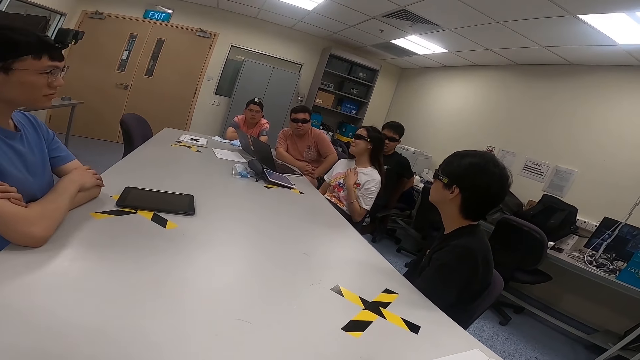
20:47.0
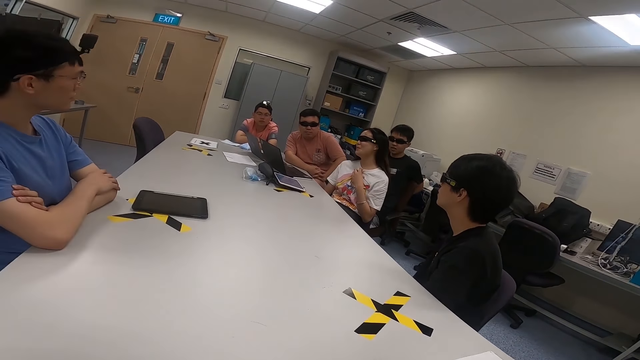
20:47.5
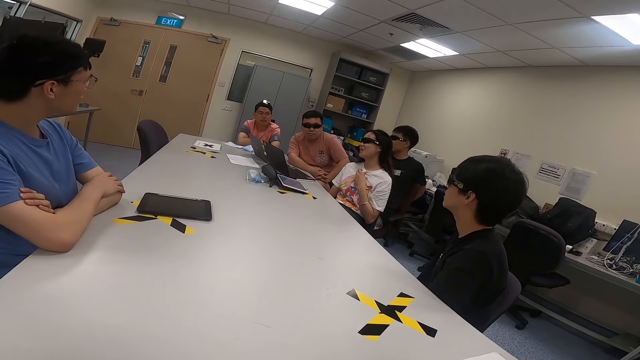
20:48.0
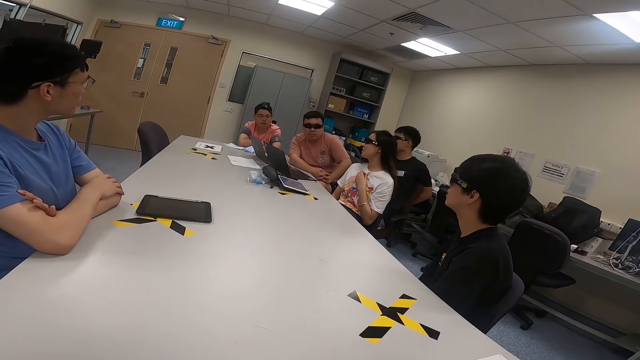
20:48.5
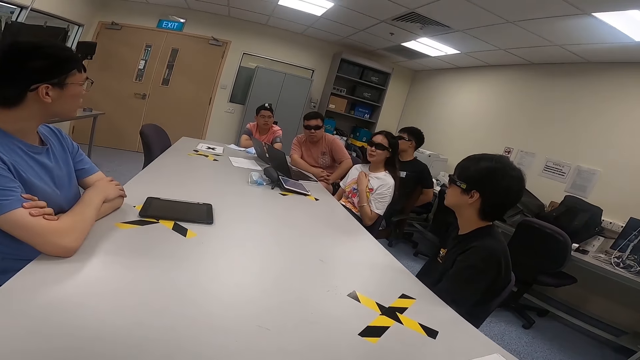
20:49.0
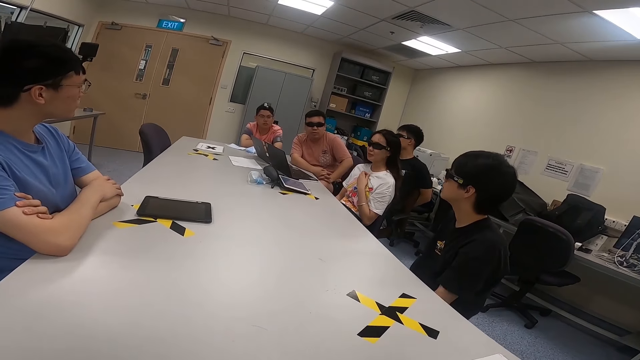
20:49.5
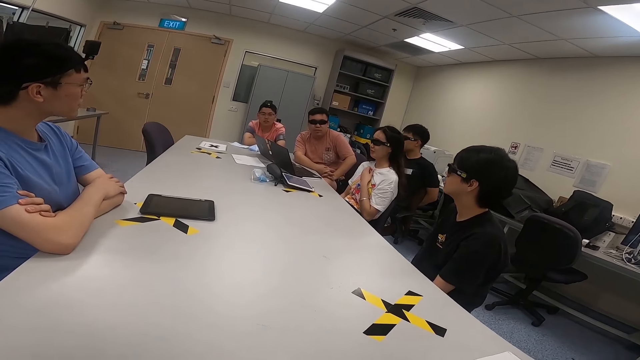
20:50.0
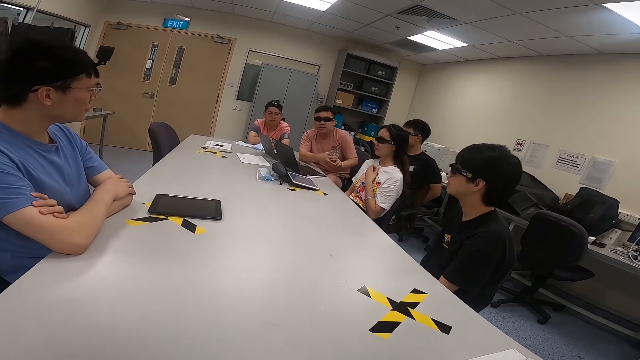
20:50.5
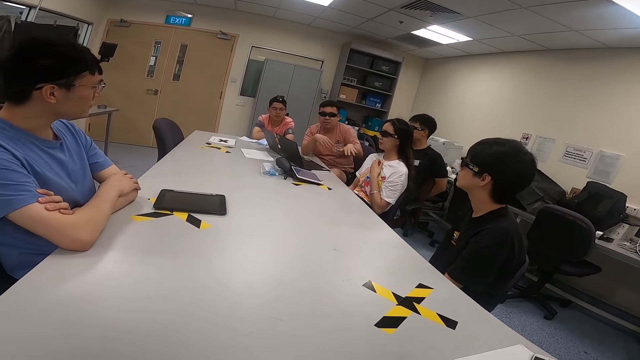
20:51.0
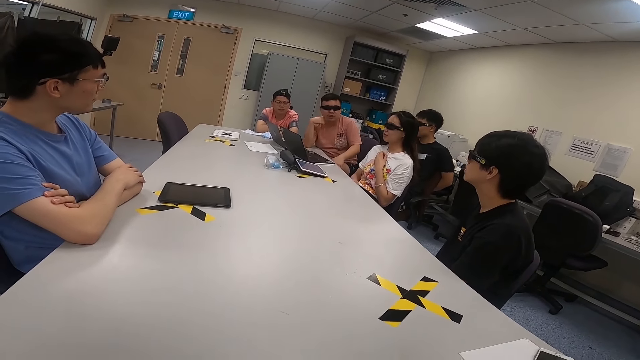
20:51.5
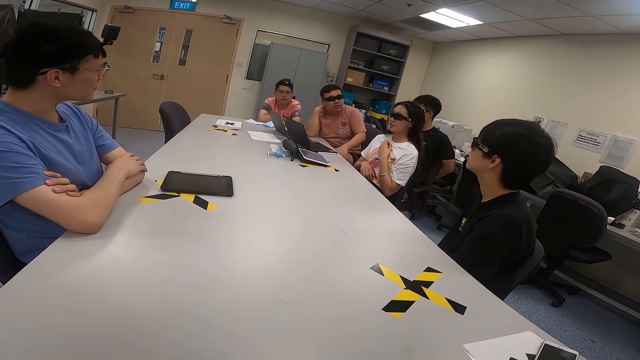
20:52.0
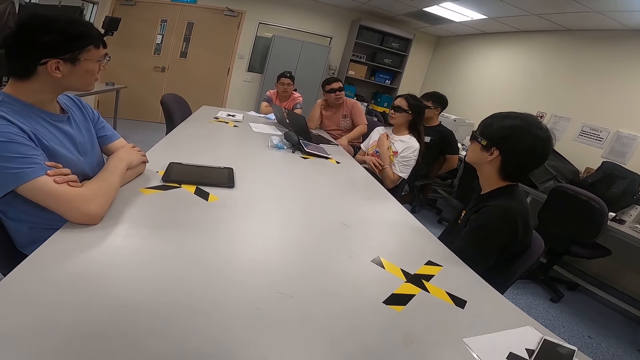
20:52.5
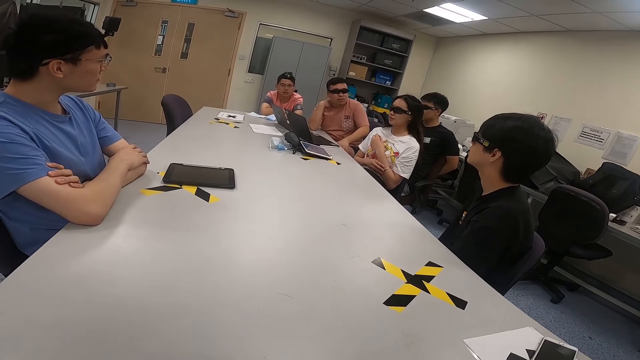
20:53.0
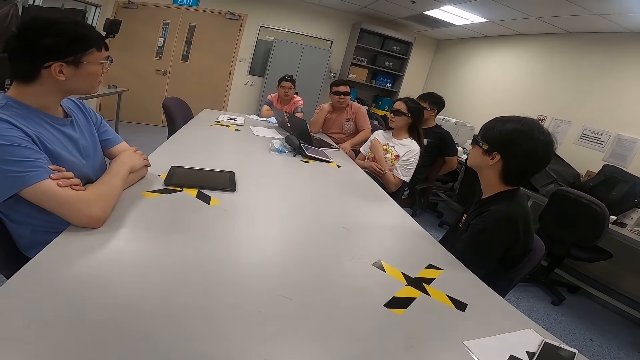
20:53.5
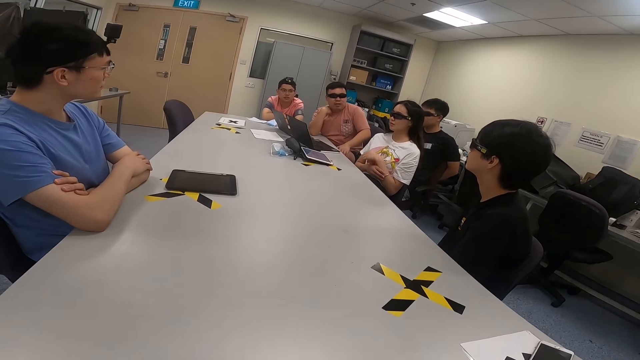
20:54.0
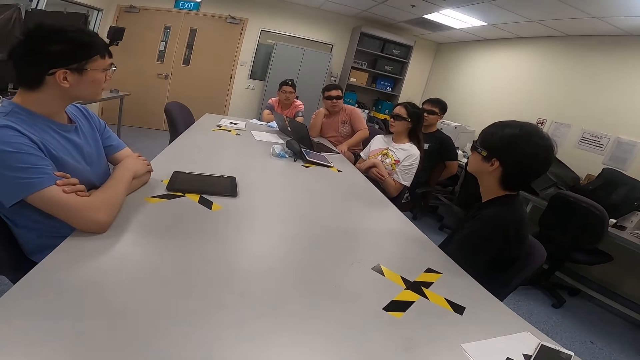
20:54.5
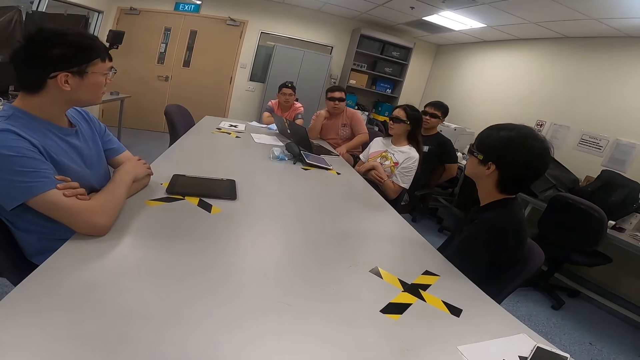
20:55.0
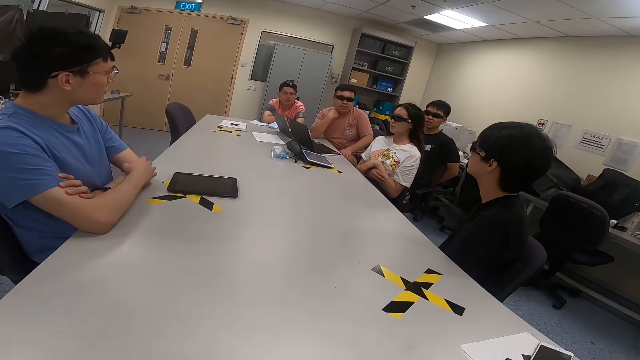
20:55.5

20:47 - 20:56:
A man moves his hand. Another man nods his head. Another man moves his hands.

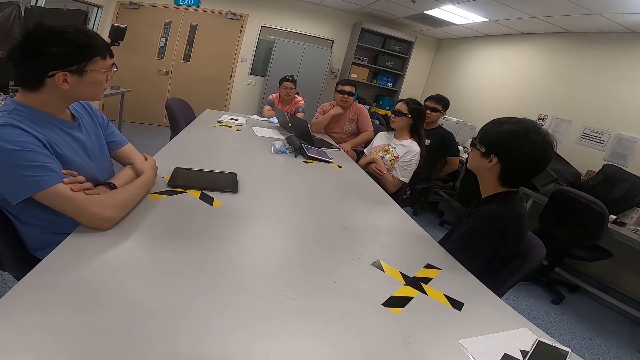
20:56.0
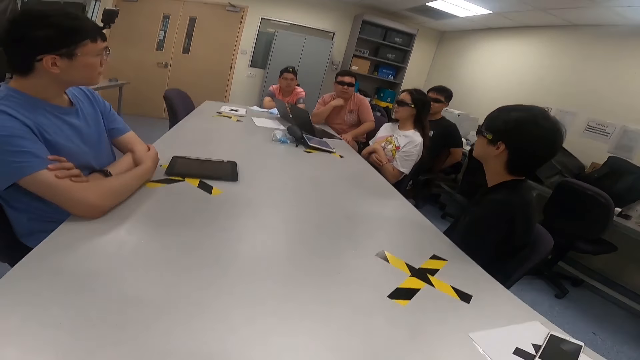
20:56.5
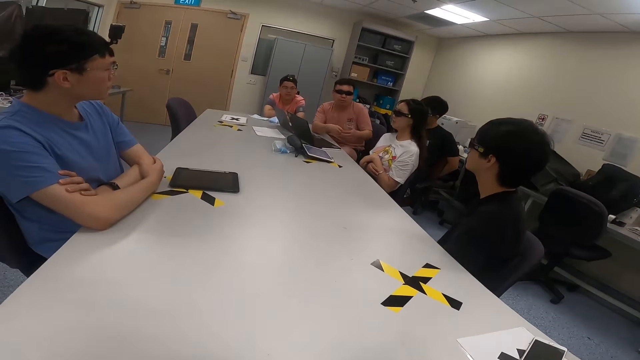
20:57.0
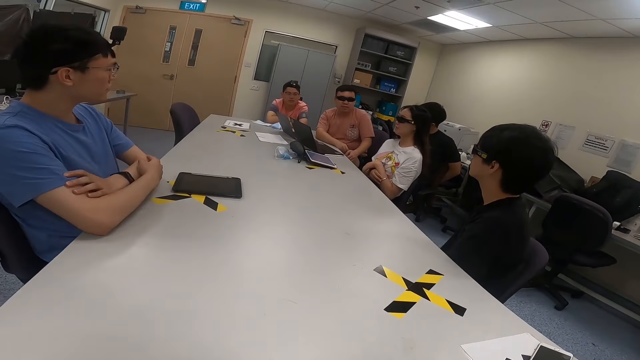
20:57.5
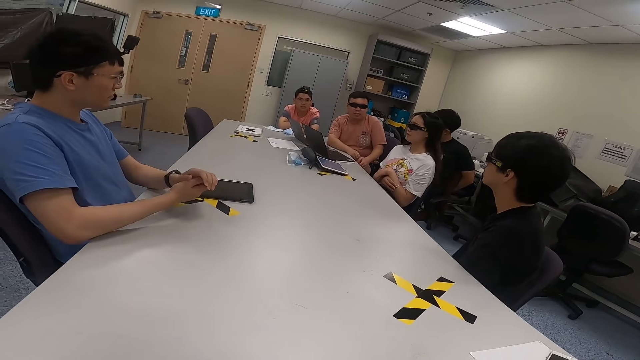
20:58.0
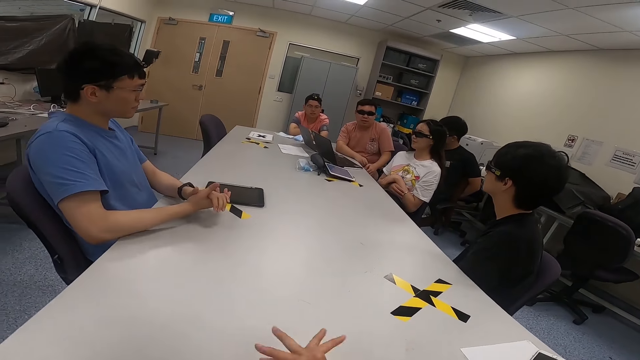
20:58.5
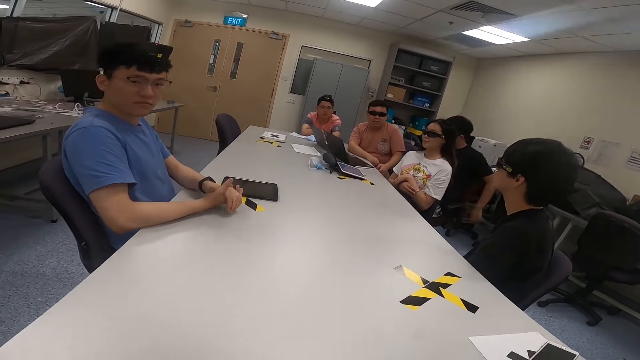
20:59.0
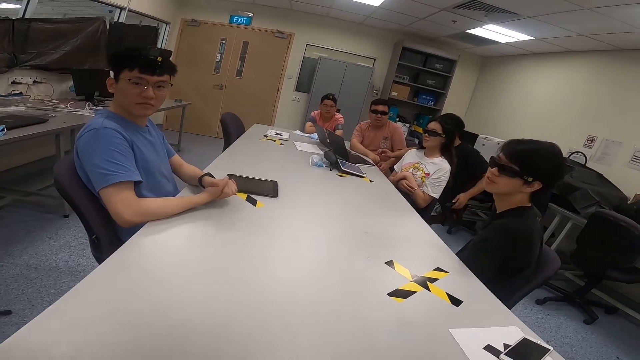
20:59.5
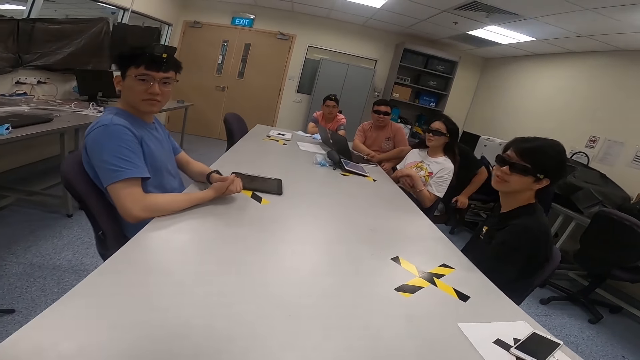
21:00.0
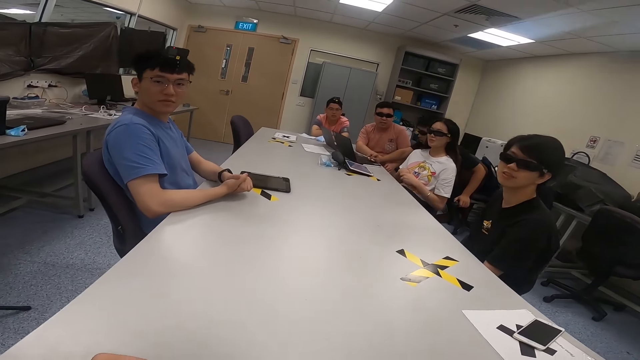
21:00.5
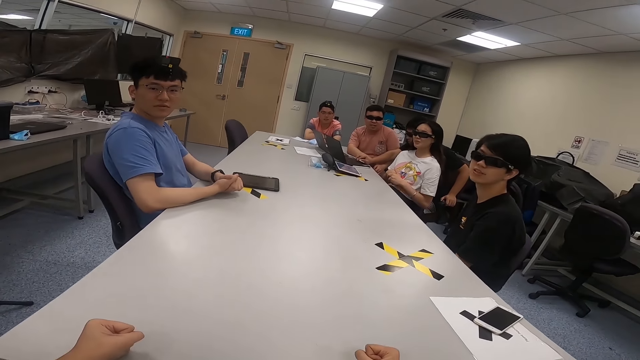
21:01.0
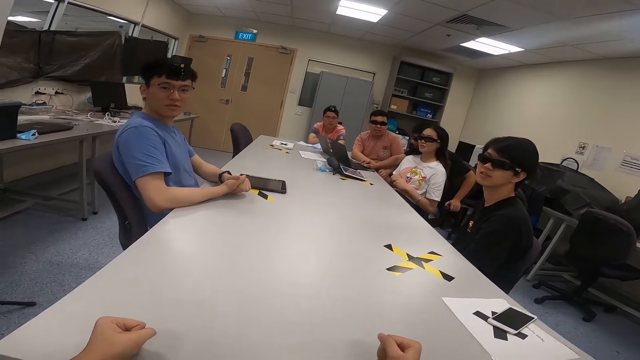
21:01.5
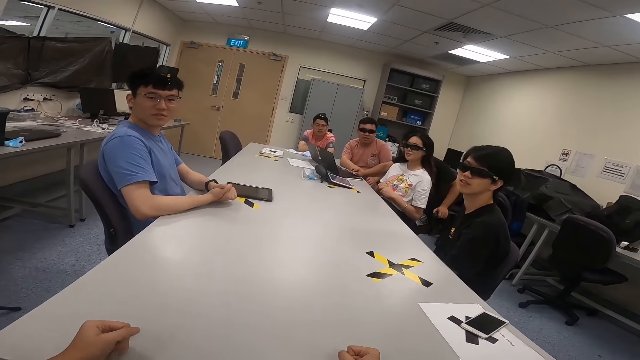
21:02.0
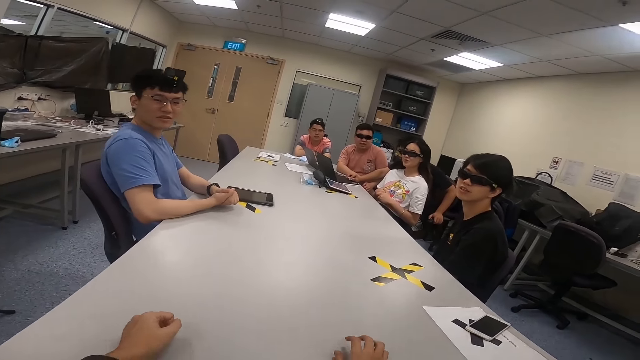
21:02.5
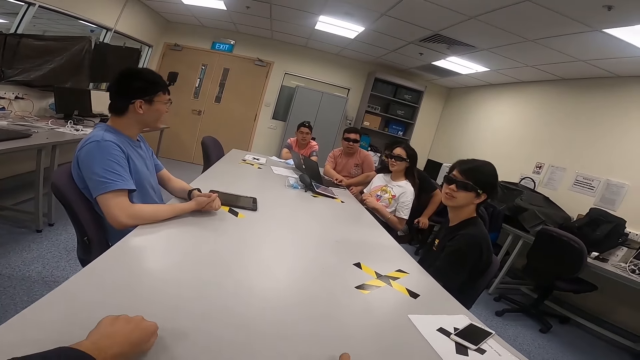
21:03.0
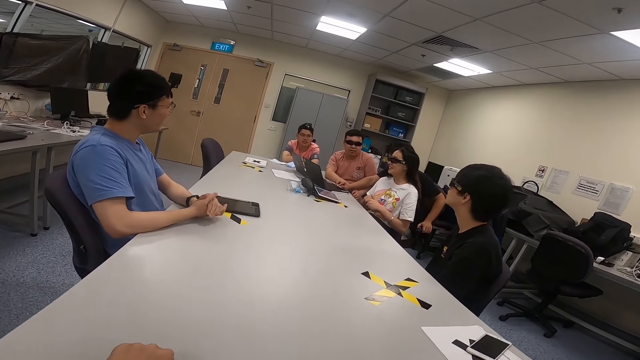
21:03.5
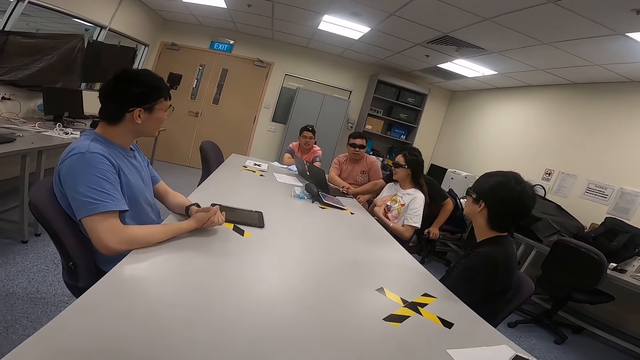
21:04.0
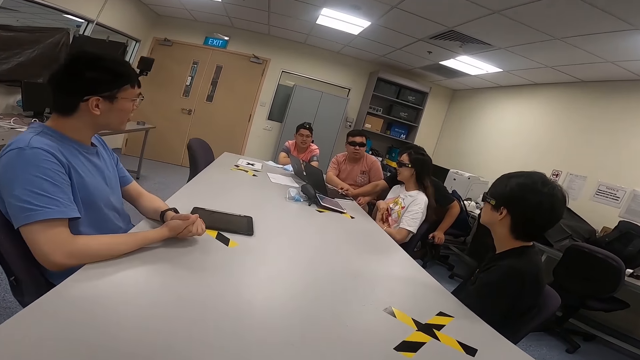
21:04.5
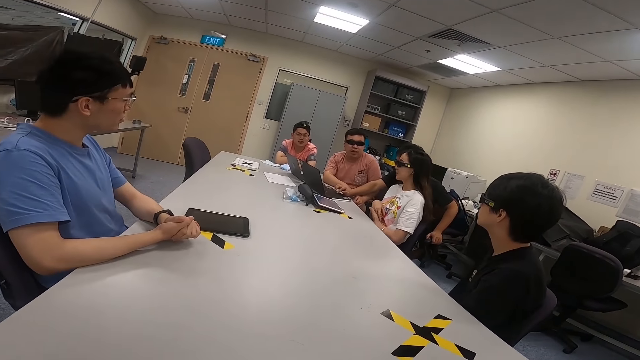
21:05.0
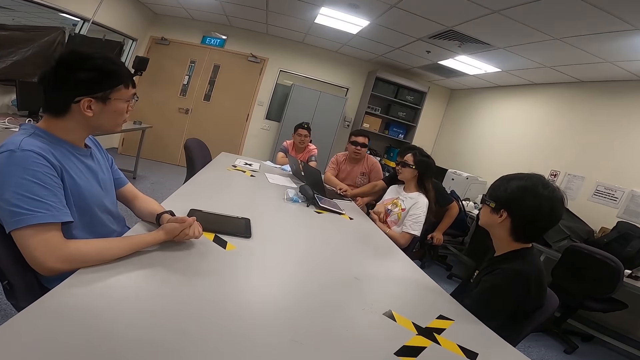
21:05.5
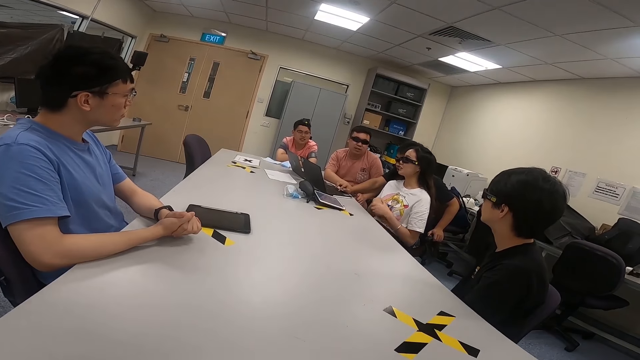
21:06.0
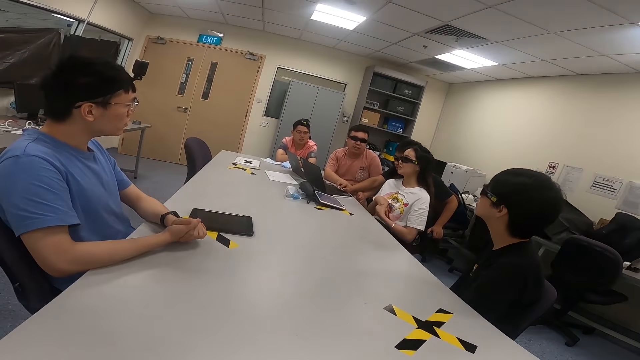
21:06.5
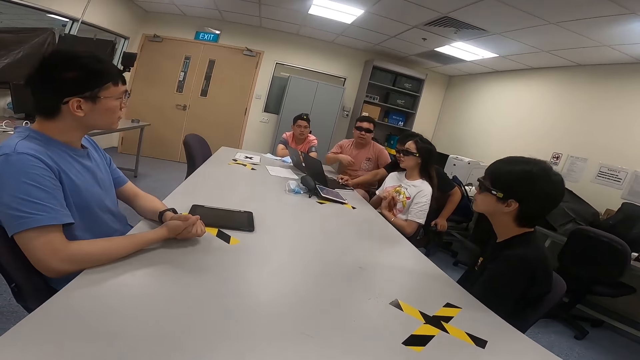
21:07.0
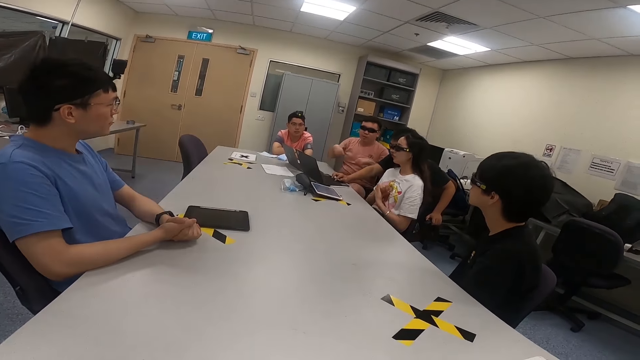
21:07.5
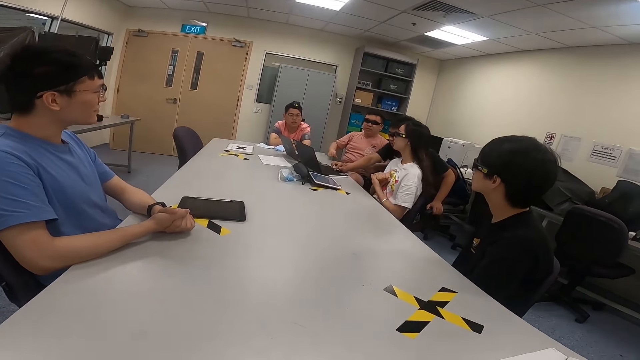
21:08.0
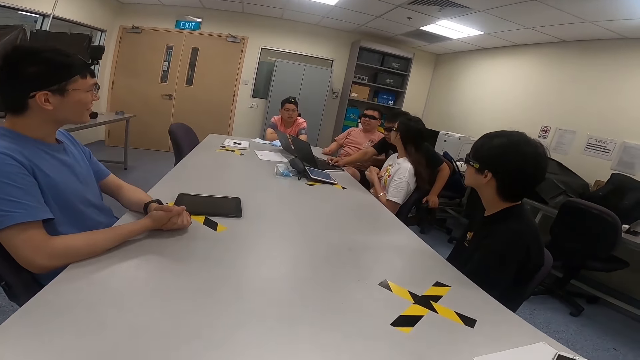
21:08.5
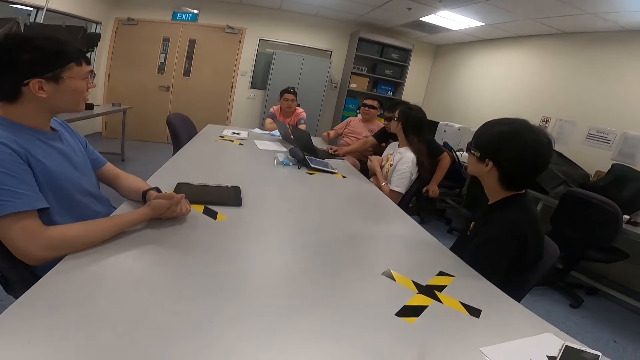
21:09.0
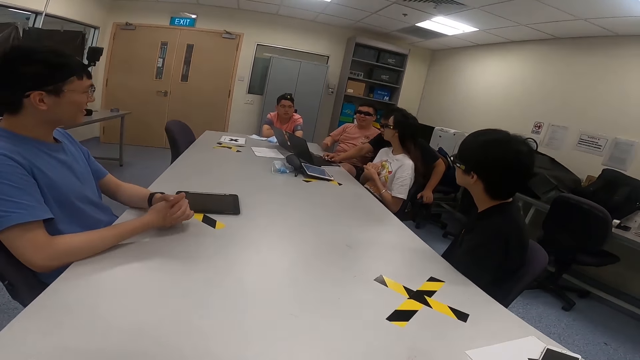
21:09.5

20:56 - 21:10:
A man puts his hands on the table. Another man uses a laptop. The camera wearer puts his hands on the table. He puts his hands on the table again. The other man uses the laptop again. Another man moves his hands.
